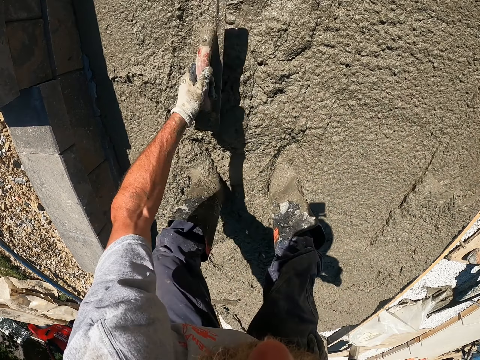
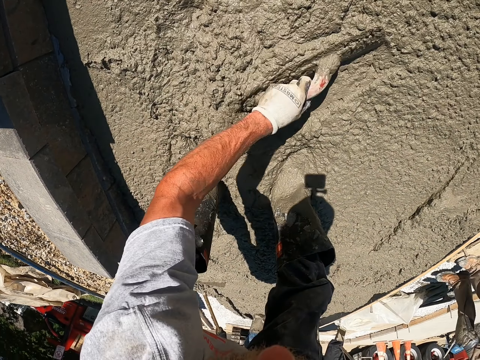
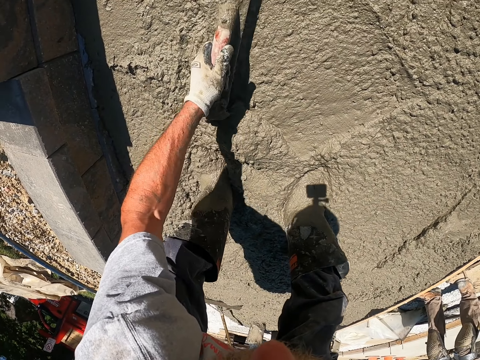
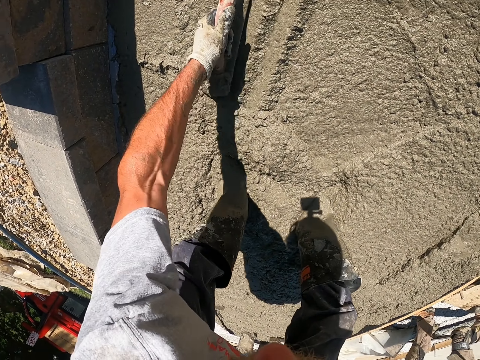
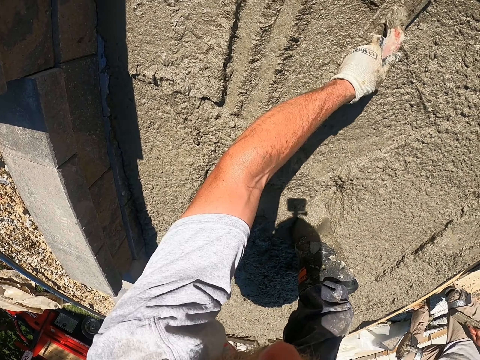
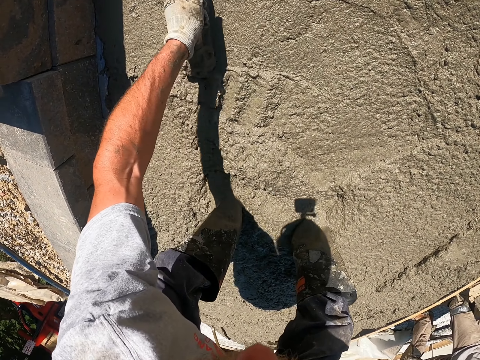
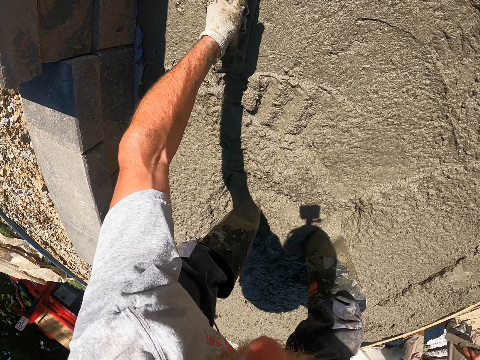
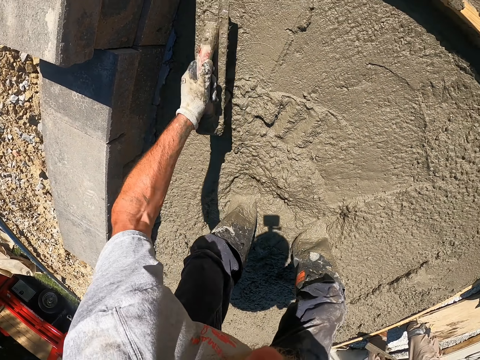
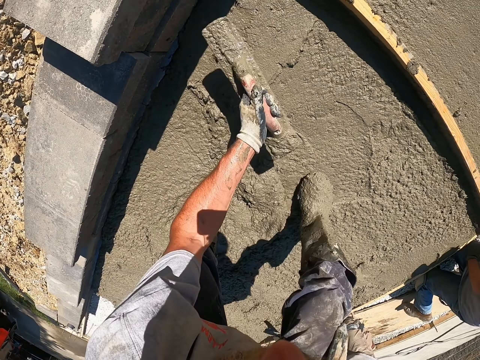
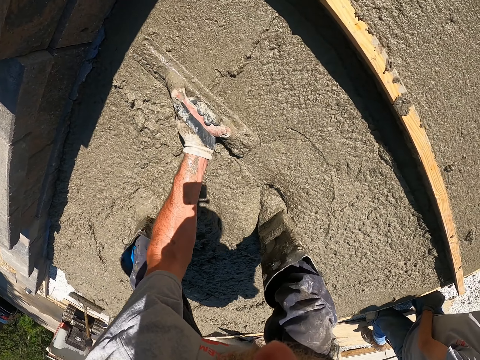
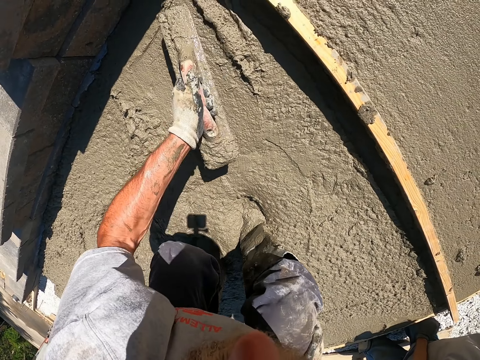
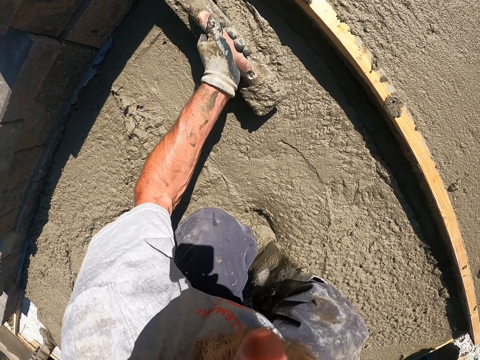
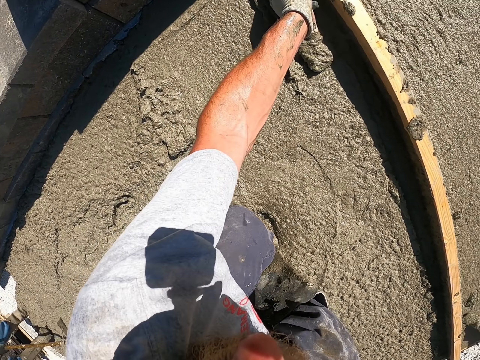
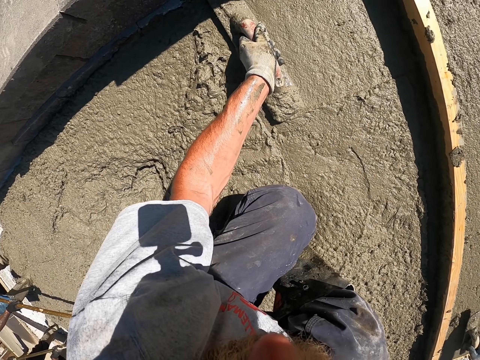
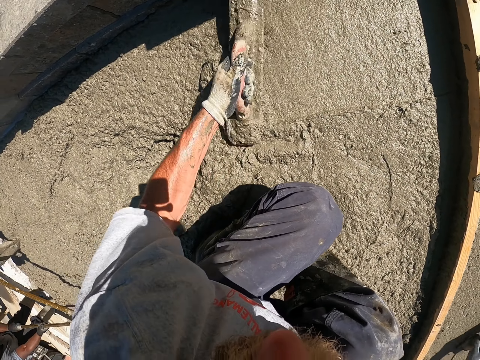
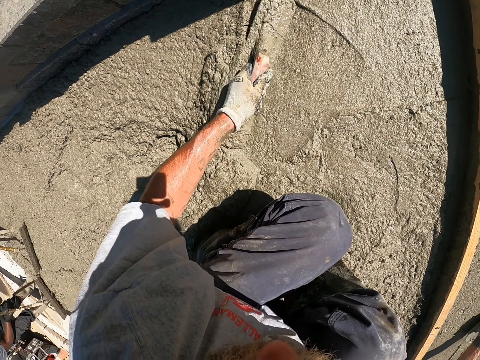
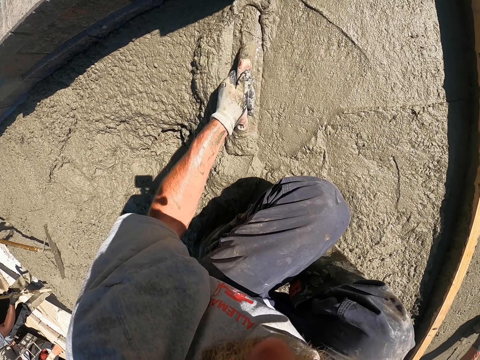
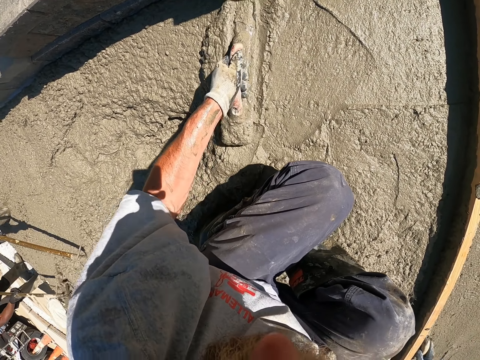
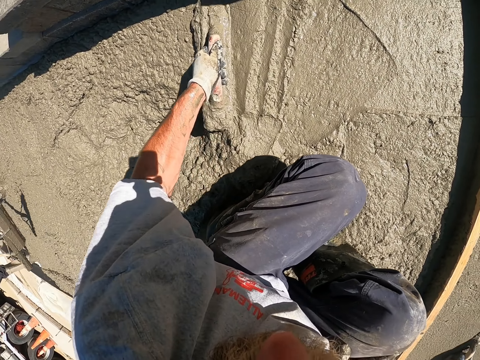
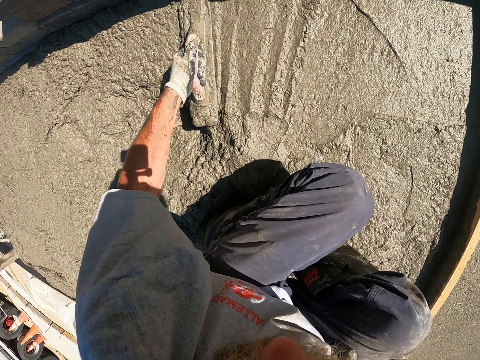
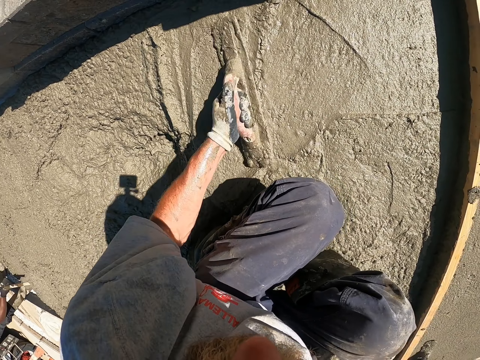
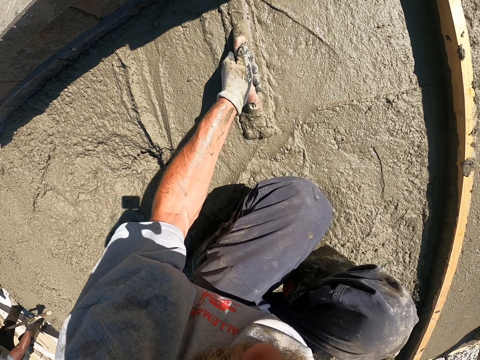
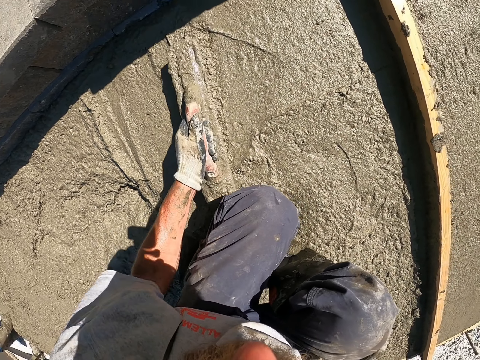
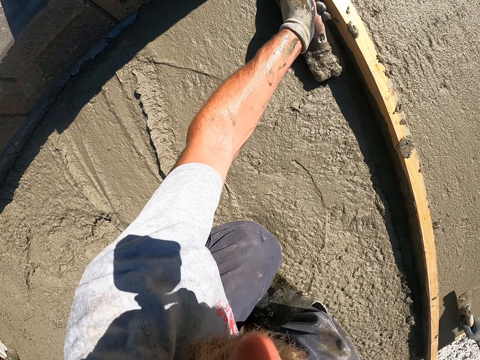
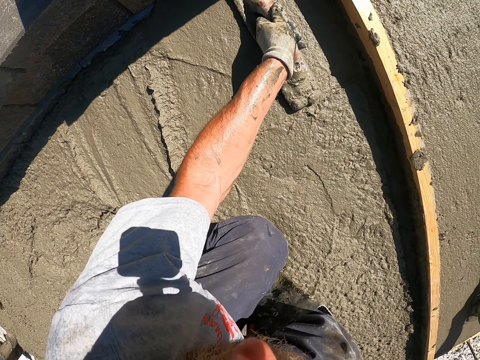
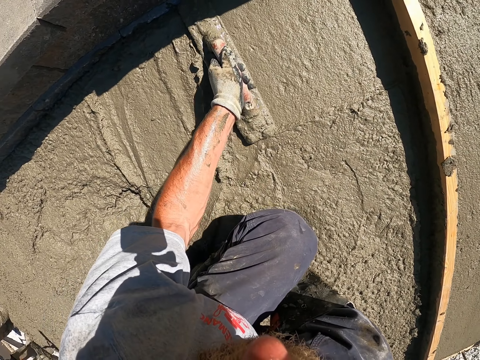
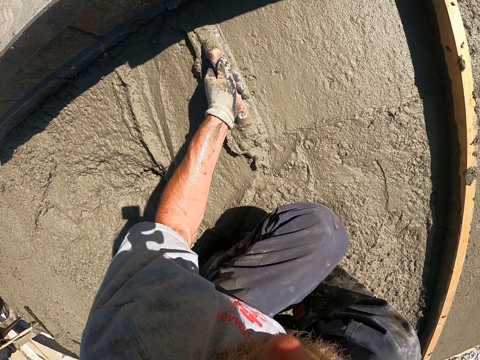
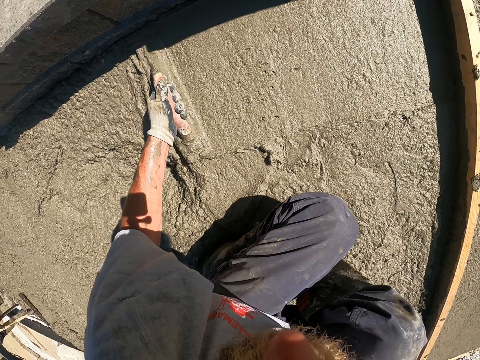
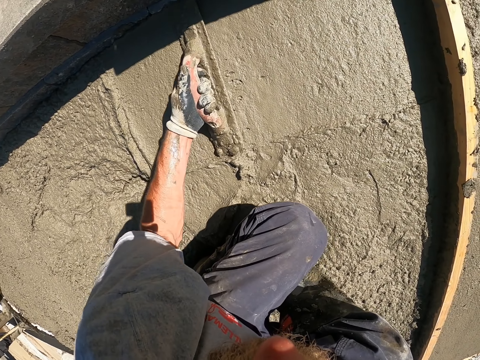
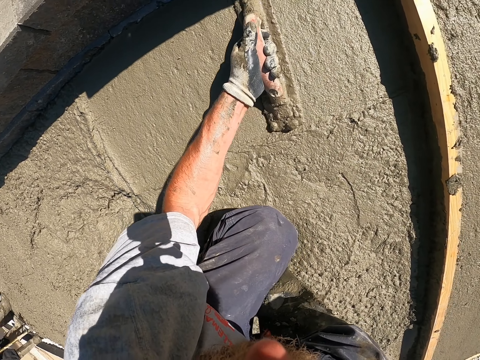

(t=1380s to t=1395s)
The camera wearer flattens the concrete floor using the screed.

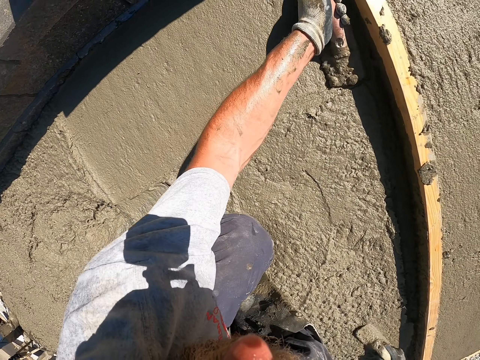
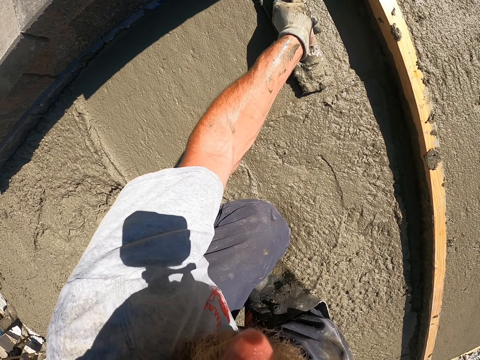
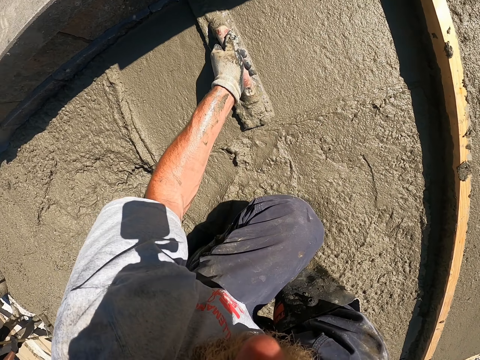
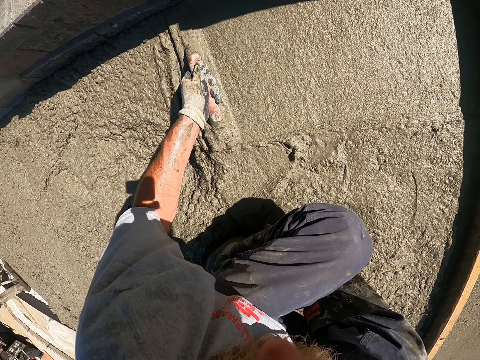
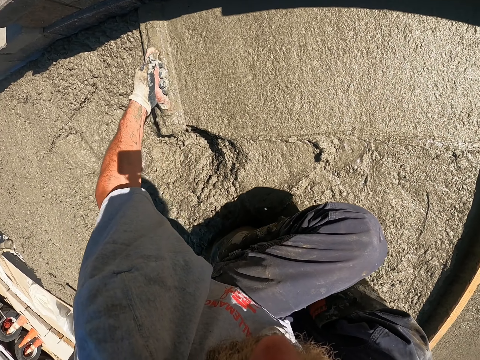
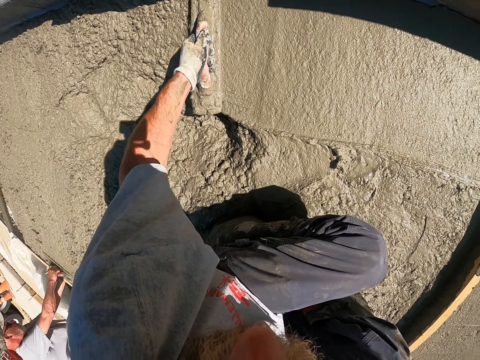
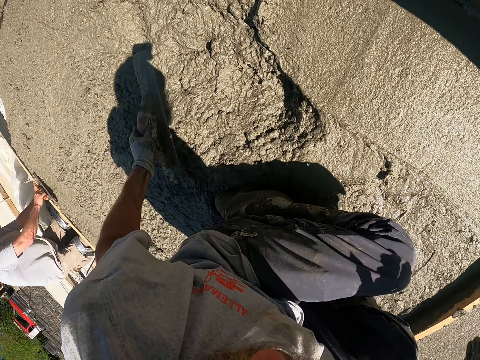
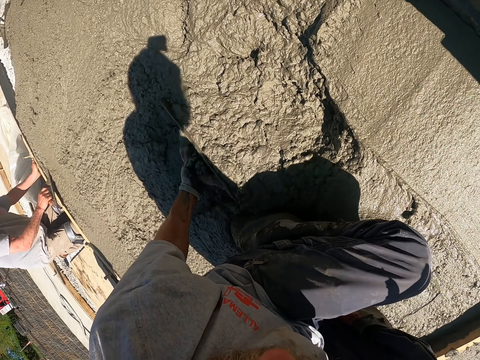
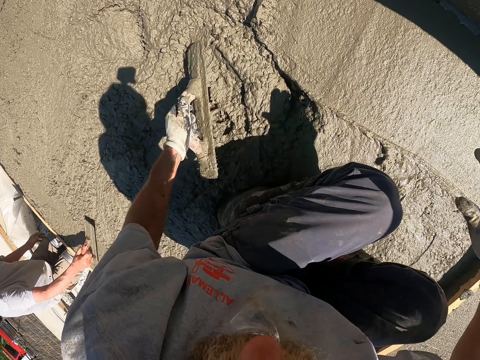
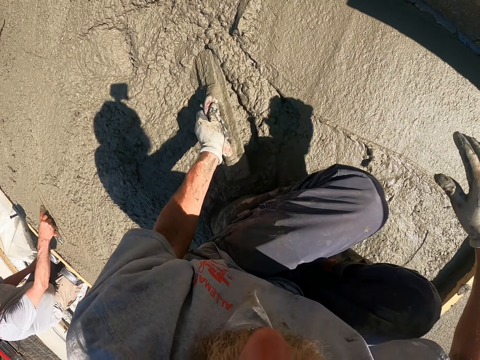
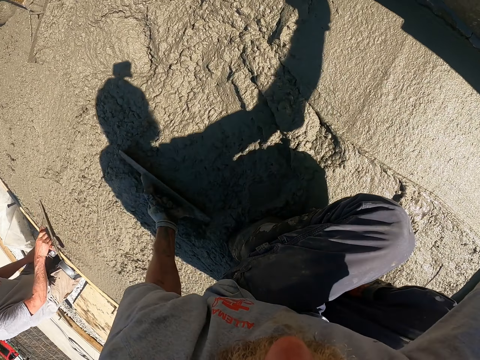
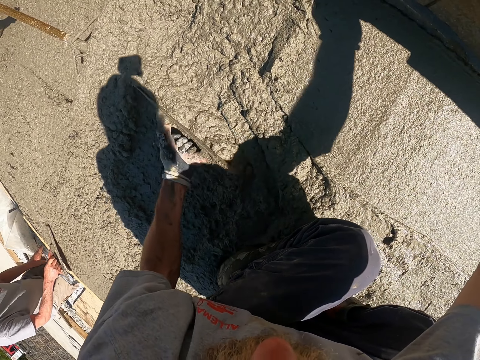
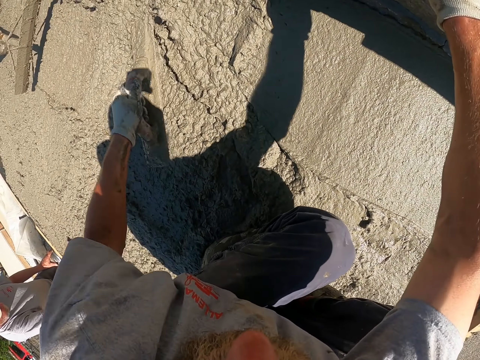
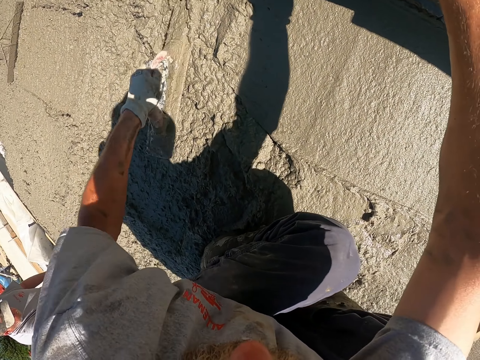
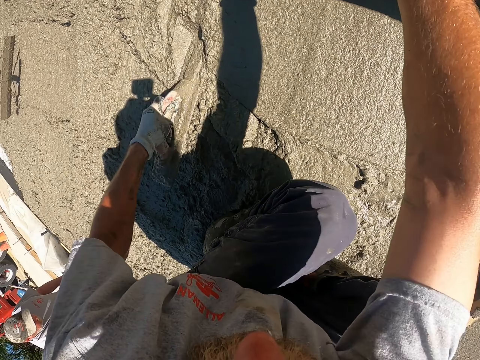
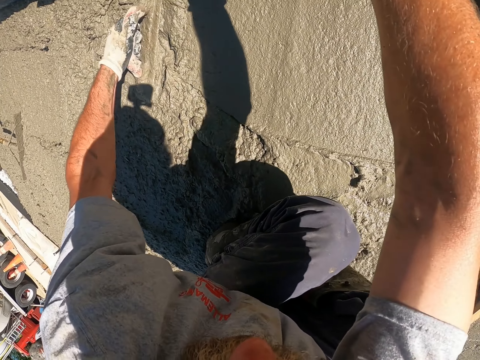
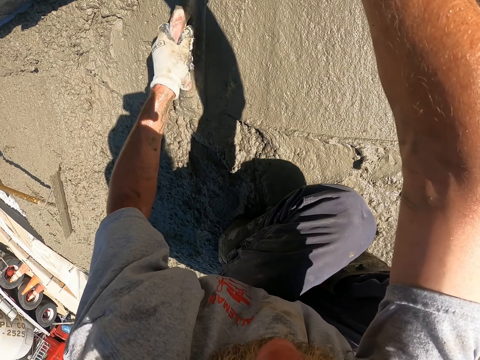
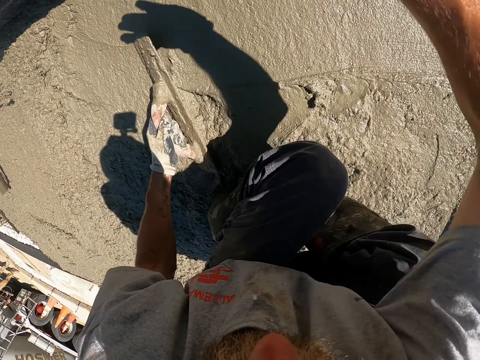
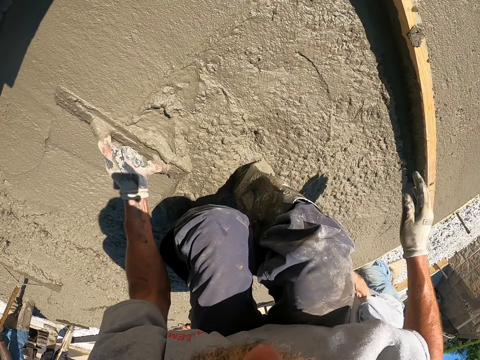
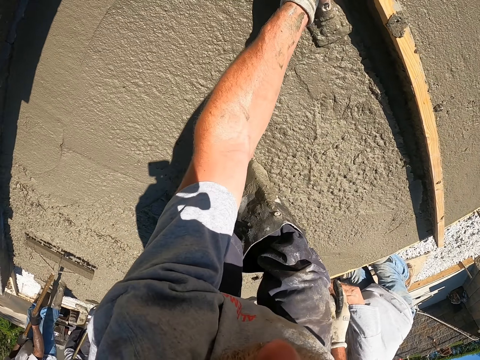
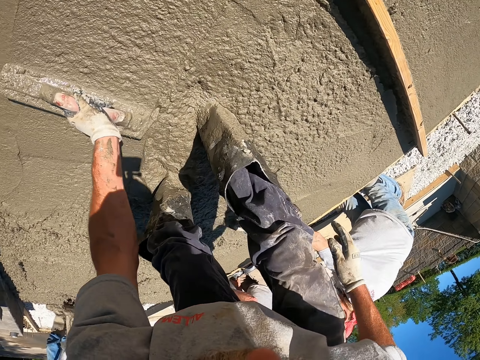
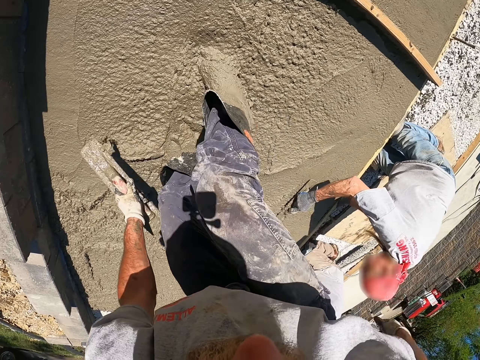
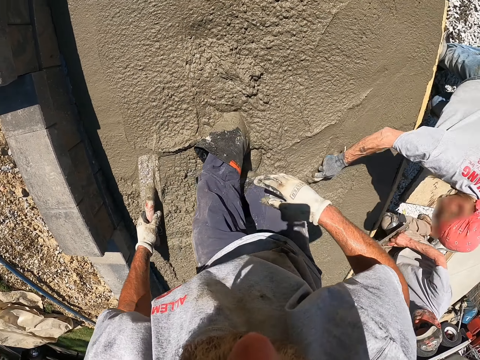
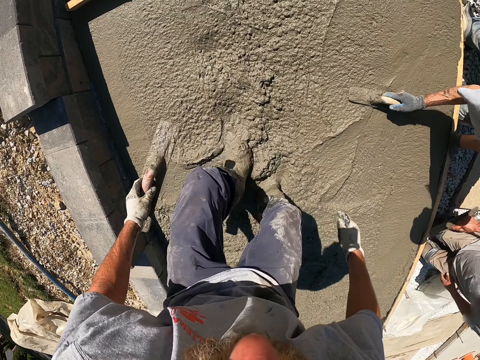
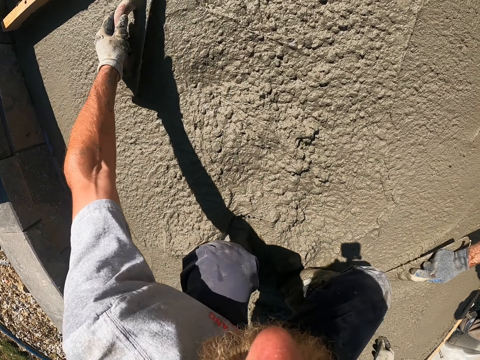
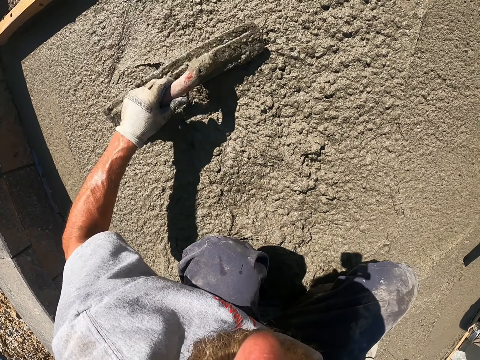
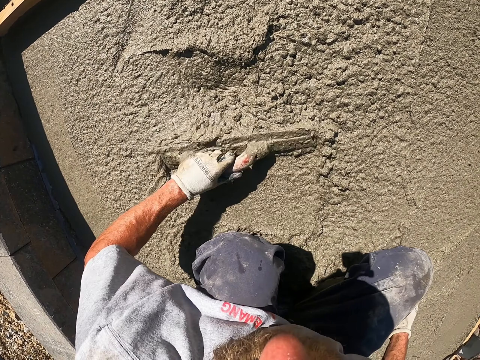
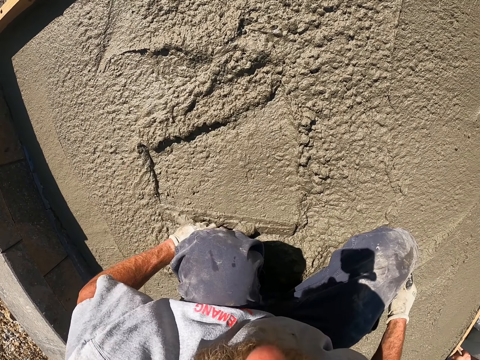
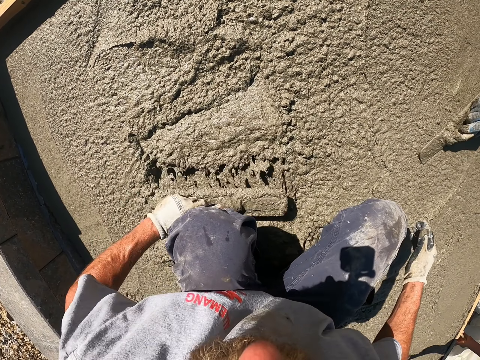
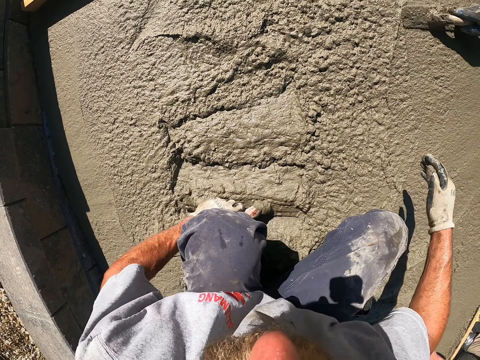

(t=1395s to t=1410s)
The camera wearer uses the screed to push the cement forward. Another person uses the screed to push the cement forward. The camera wearer uses the screed to flatten the cement. The other person uses the screed to flatten the cement. The camera wearer uses the screed to flatten the cement. The other person uses the screed to push the cement forward.
